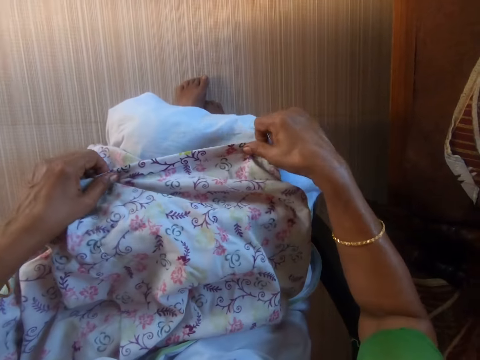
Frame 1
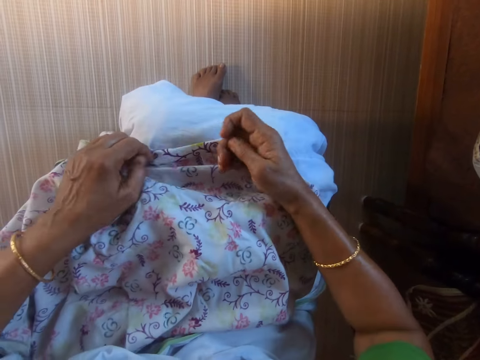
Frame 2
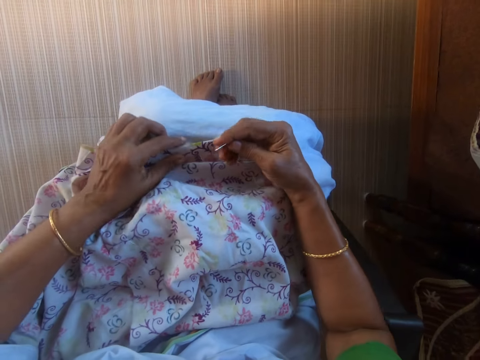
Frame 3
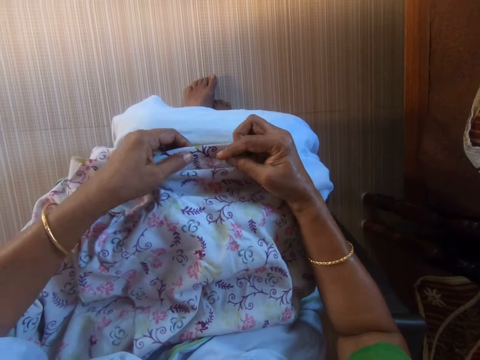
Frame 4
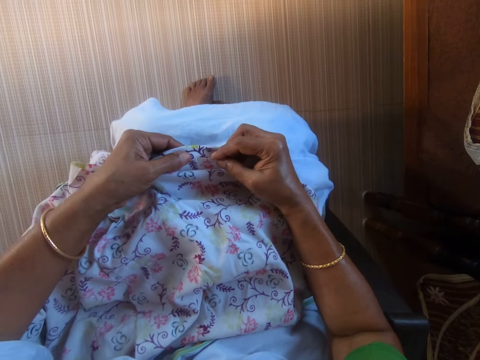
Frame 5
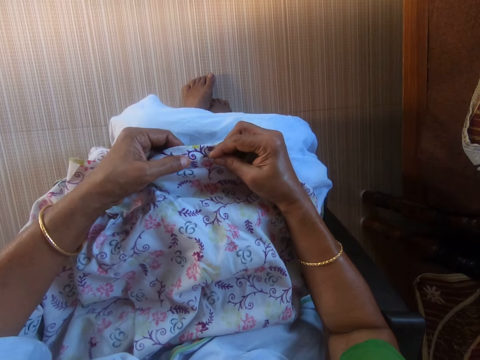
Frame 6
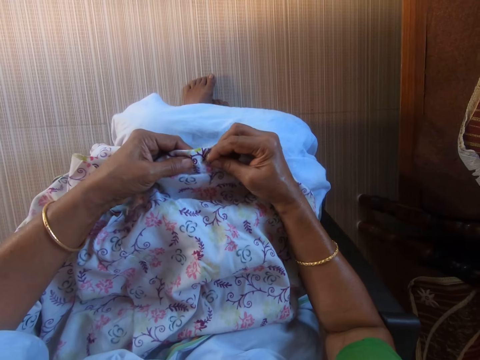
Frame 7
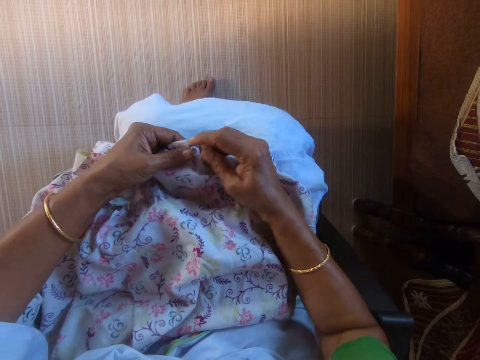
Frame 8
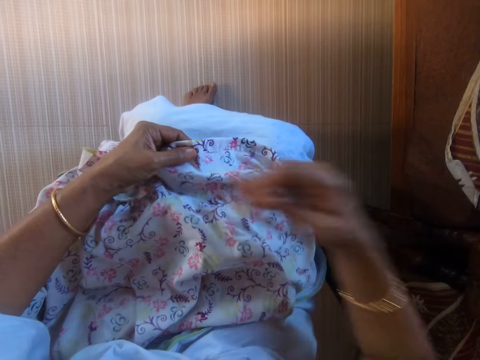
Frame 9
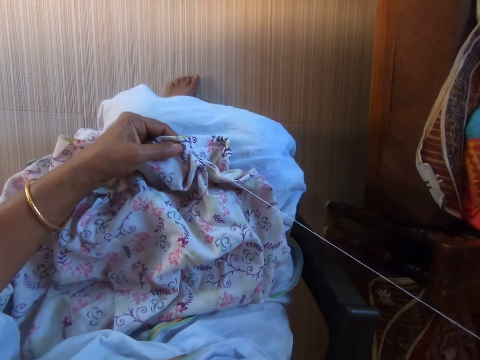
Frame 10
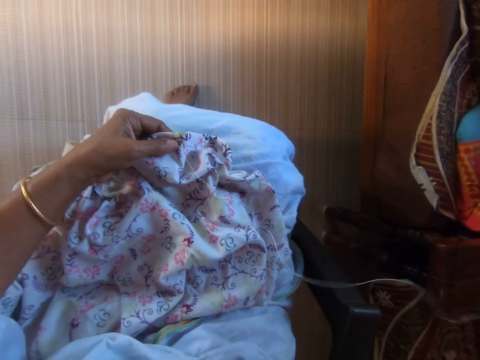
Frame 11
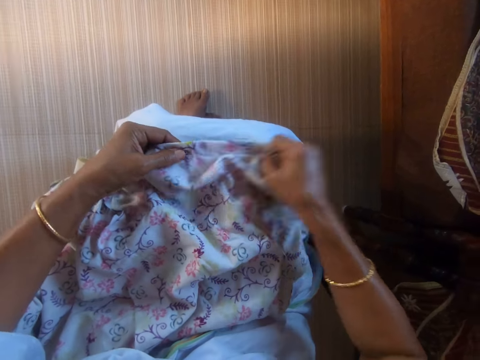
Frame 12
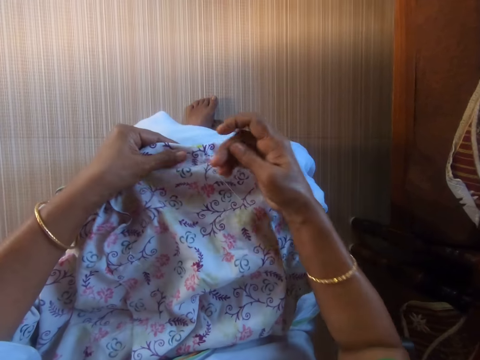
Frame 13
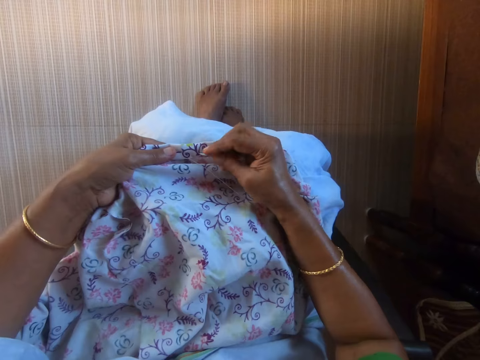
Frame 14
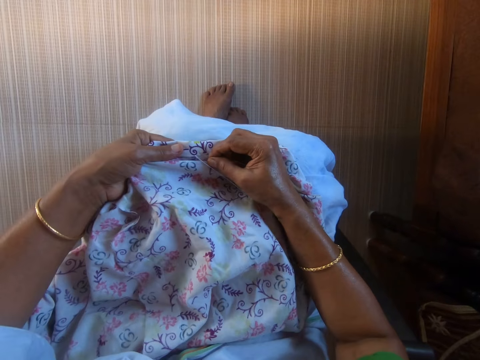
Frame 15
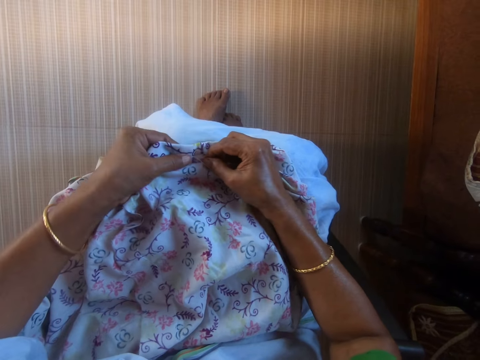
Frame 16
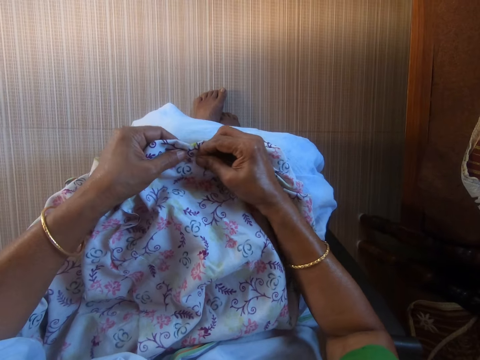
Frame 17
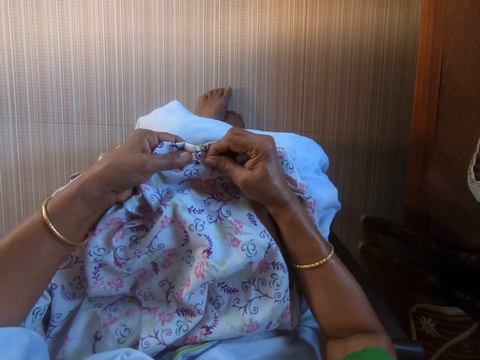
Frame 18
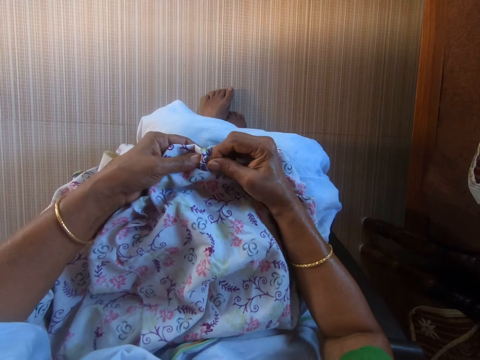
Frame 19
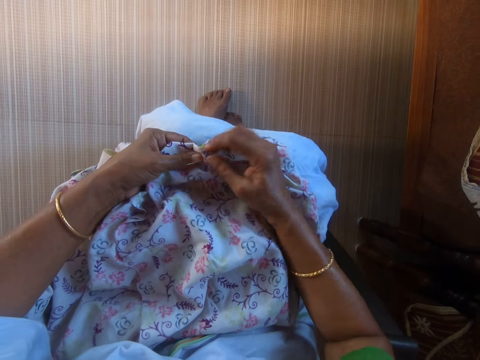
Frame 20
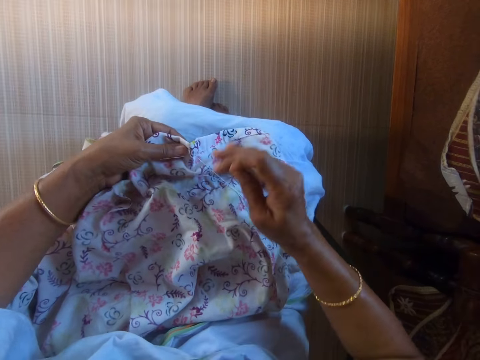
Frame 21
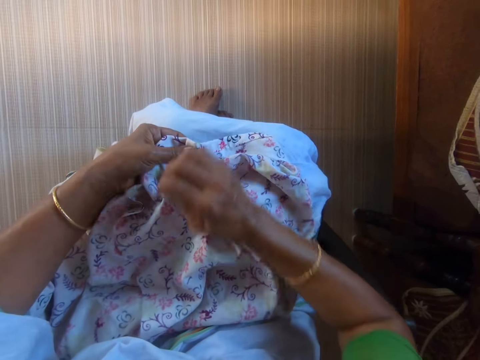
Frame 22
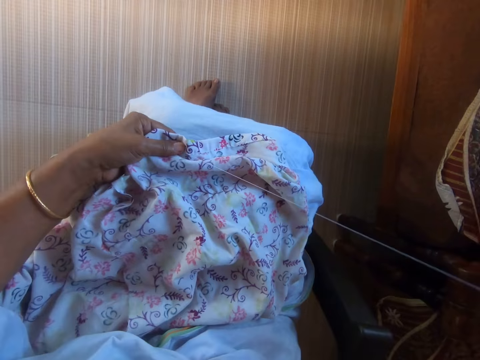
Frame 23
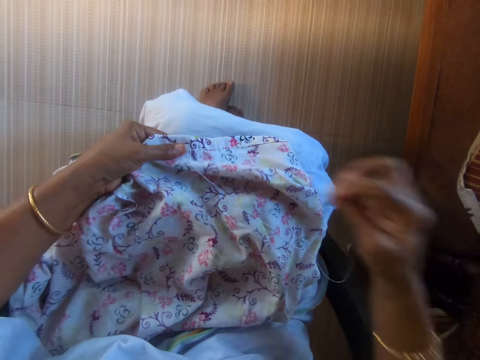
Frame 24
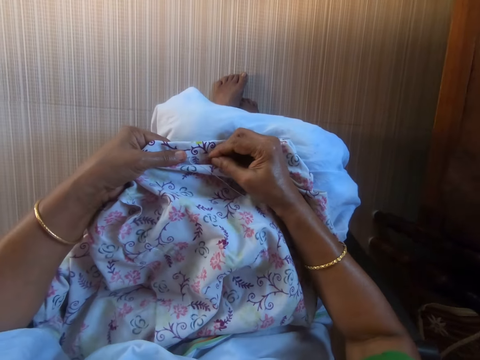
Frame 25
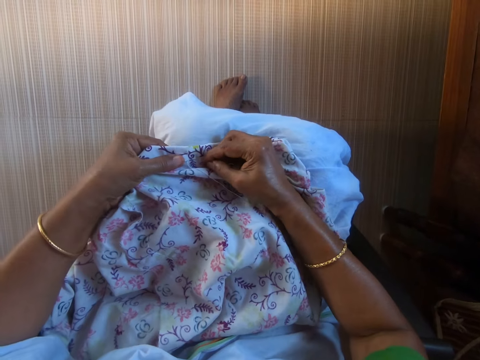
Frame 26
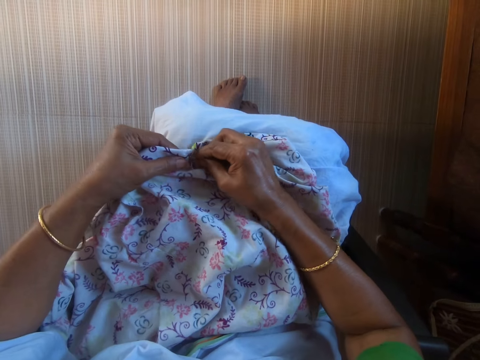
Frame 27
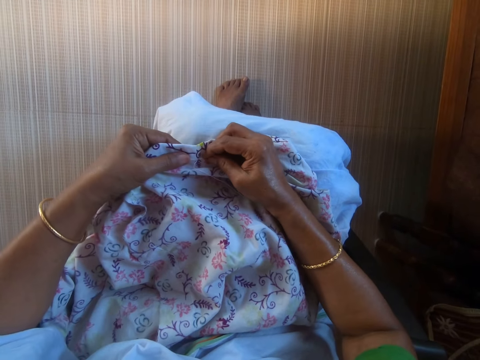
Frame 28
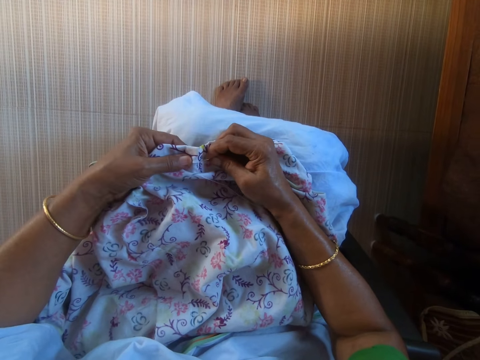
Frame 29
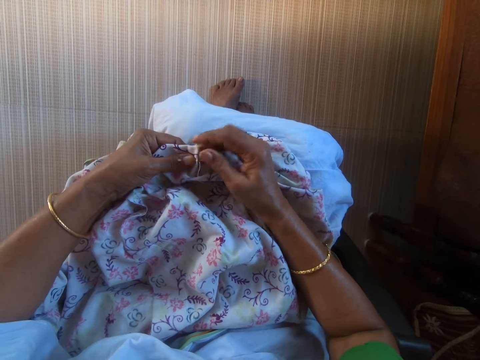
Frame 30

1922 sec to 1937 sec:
The camera wearer stitches the cloth on her lap with the threaded needle in her right hand. She adjusts the cloth on her lap with her right hand. She stitches the cloth on her lap with the threaded needle in her right hand.

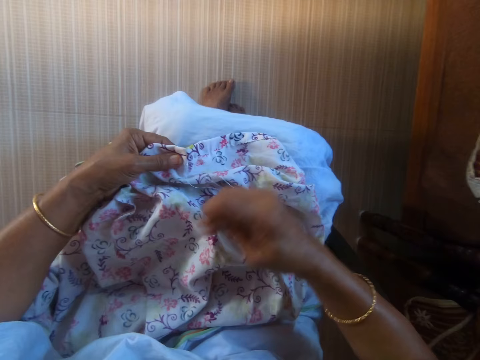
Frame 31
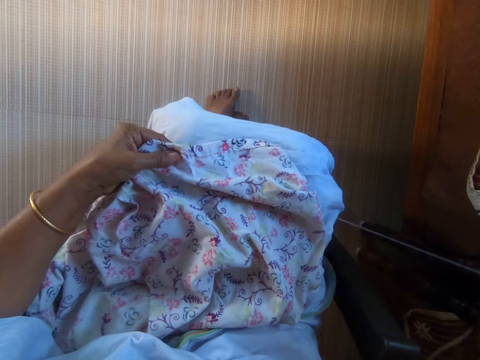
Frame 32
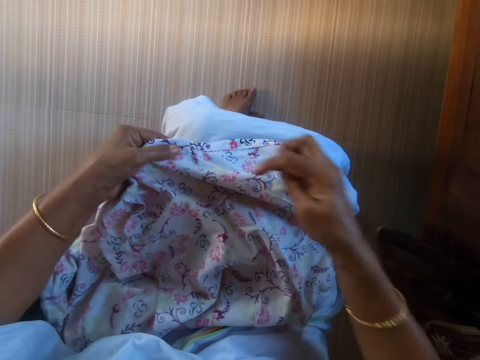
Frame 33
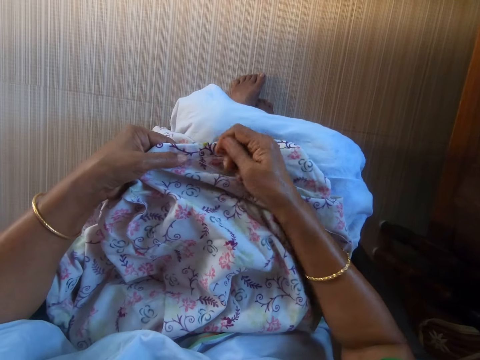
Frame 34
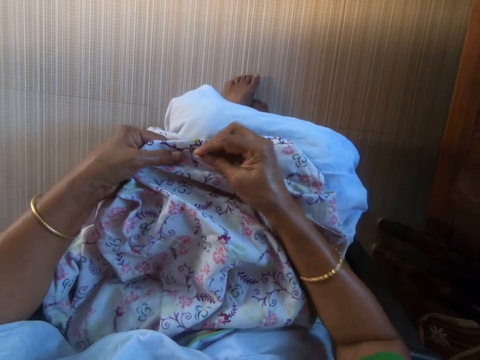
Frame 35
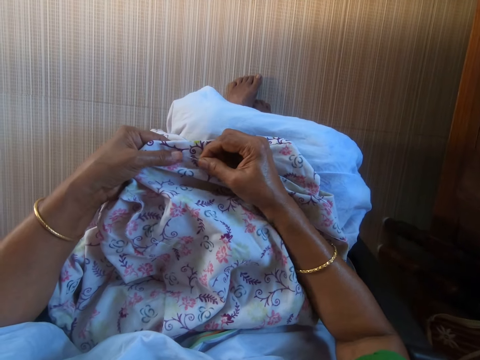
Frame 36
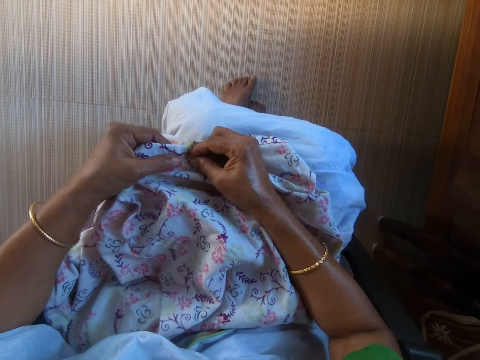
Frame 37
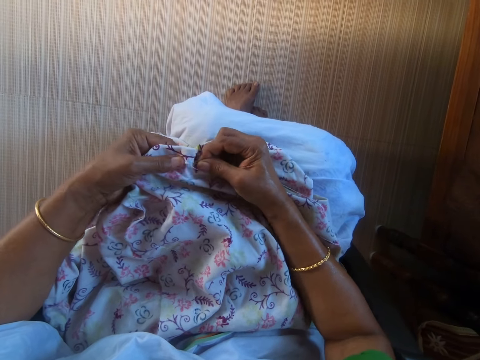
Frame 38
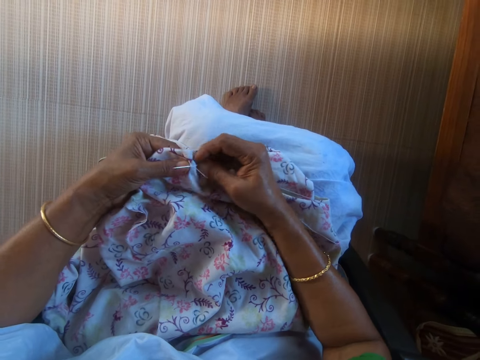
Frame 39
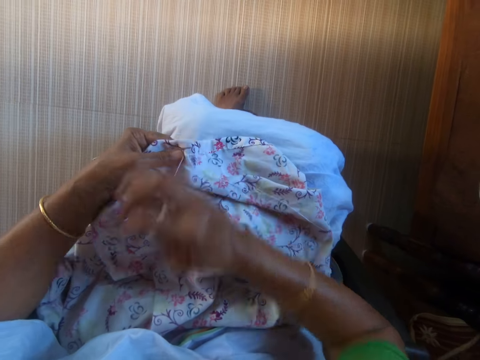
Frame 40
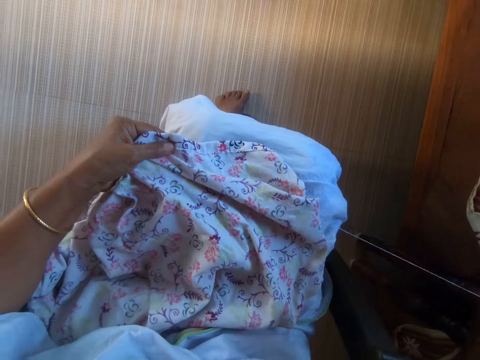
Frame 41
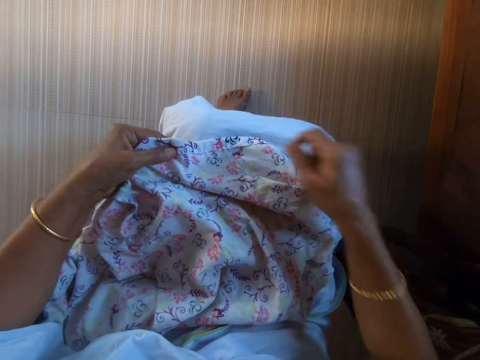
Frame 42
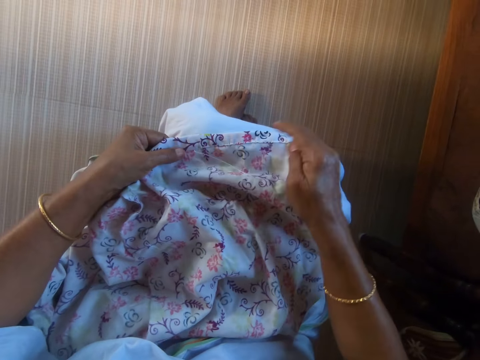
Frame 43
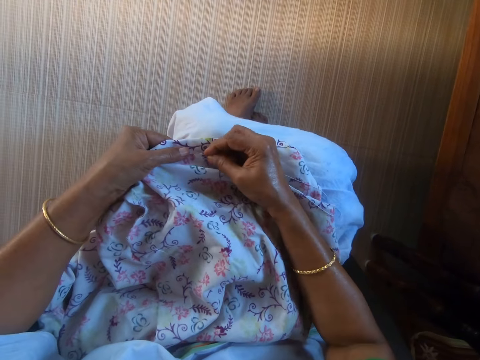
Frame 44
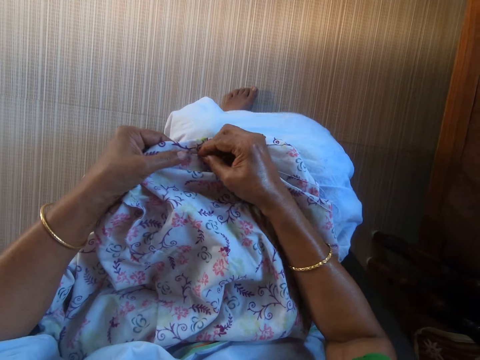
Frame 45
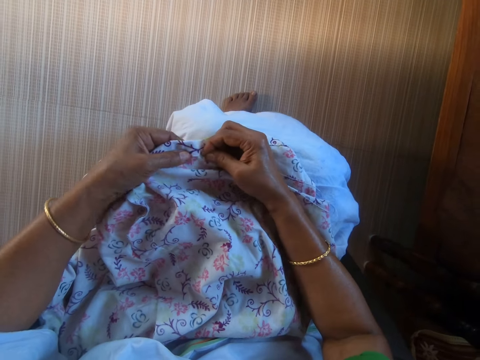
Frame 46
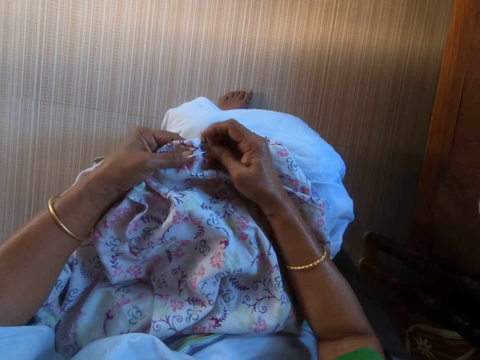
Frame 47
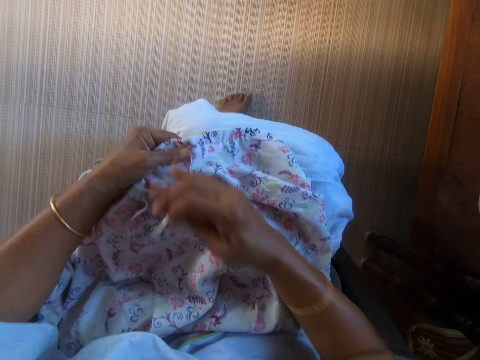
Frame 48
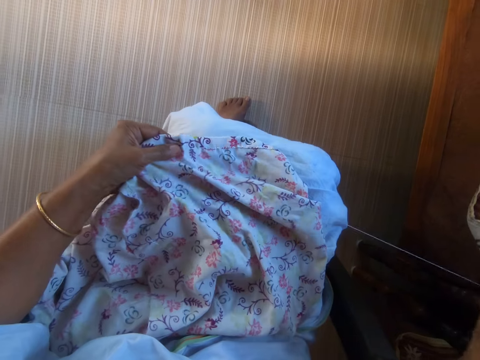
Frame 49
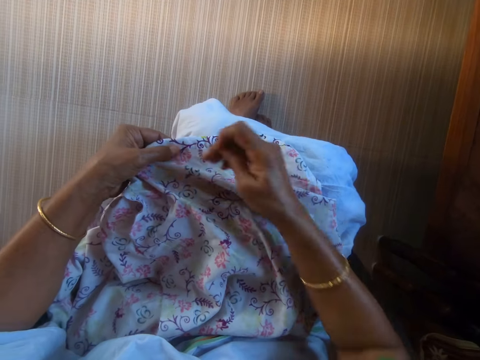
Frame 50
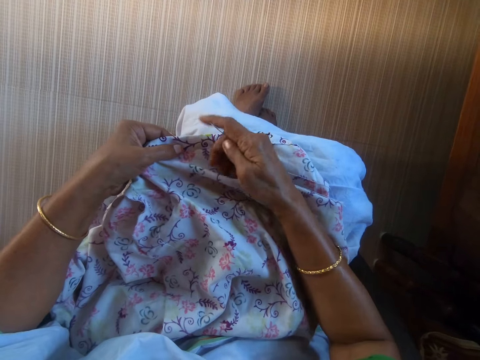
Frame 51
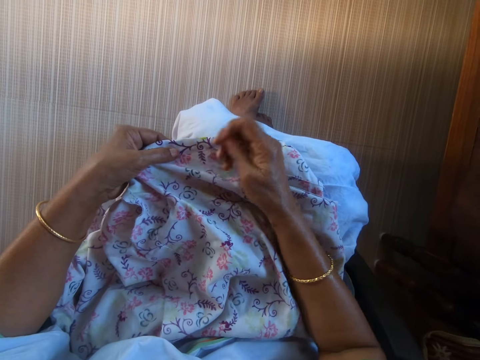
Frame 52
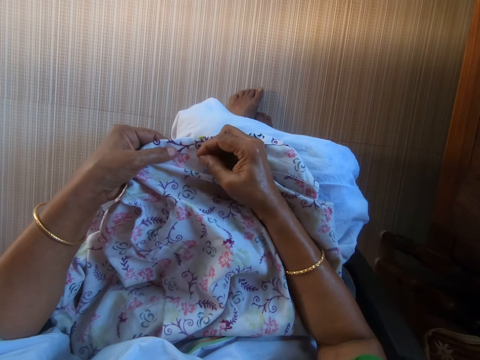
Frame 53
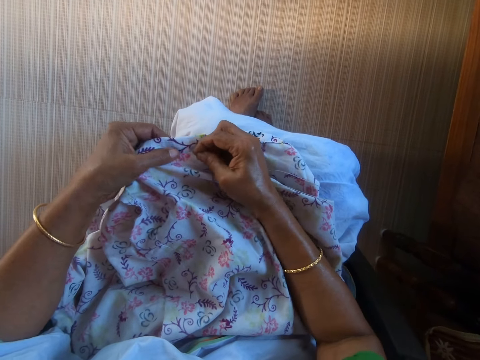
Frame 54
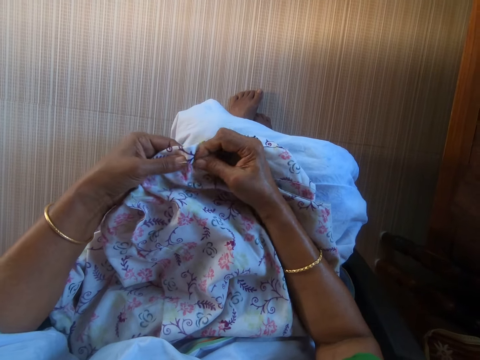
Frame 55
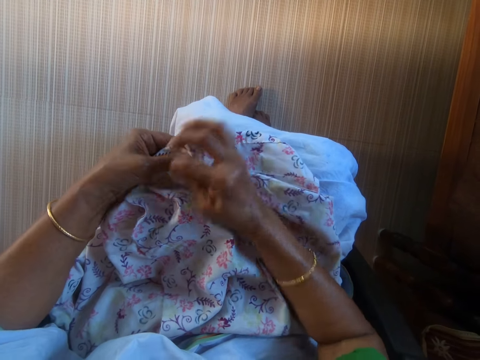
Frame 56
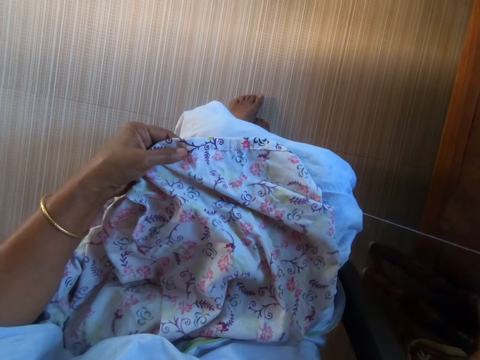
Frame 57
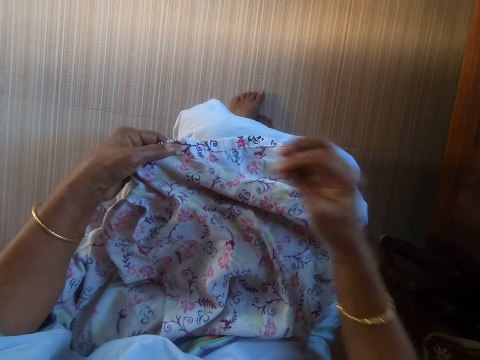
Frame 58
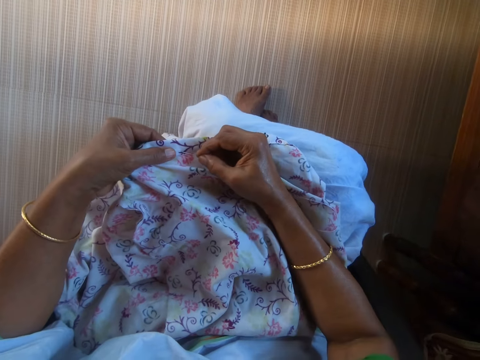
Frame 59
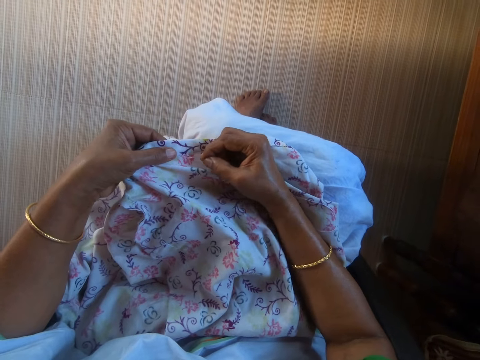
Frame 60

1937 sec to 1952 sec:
The camera wearer adjusts the cloth on her lap with her right hand. She stitches the cloth on her lap with the threaded needle in her right hand.
